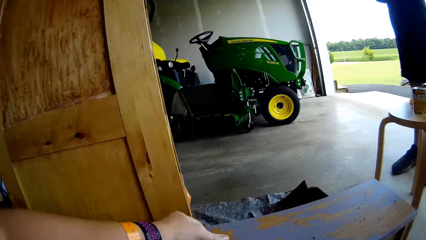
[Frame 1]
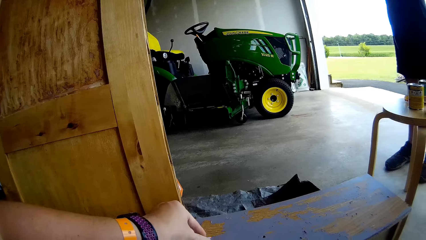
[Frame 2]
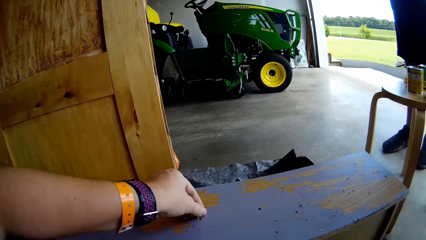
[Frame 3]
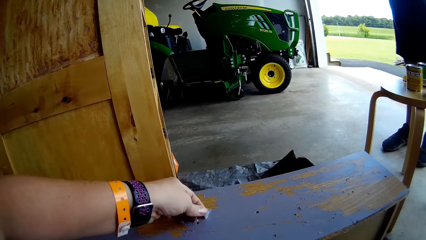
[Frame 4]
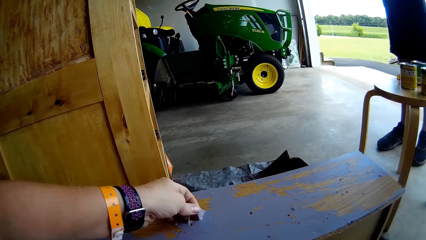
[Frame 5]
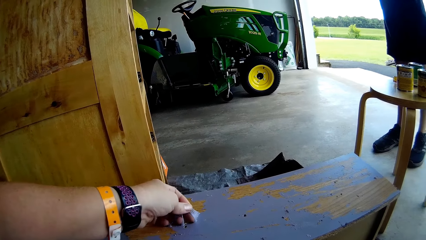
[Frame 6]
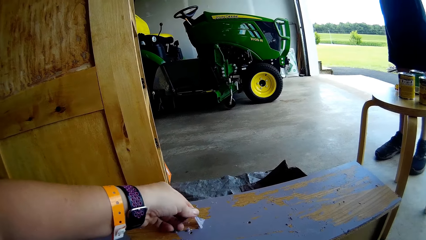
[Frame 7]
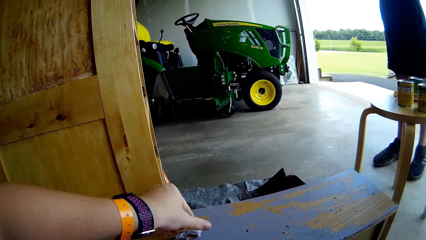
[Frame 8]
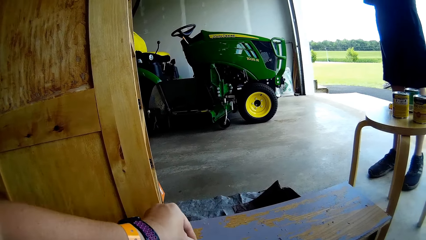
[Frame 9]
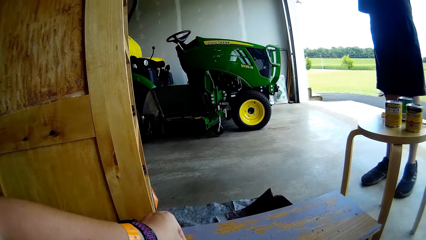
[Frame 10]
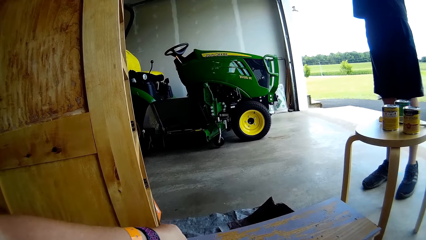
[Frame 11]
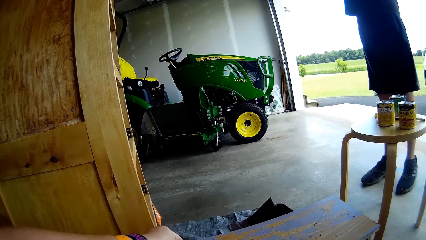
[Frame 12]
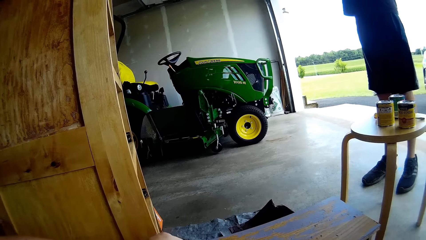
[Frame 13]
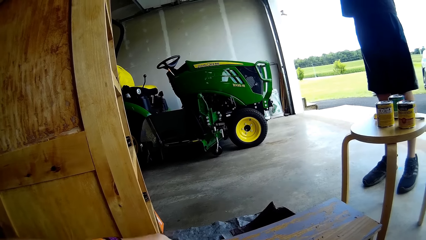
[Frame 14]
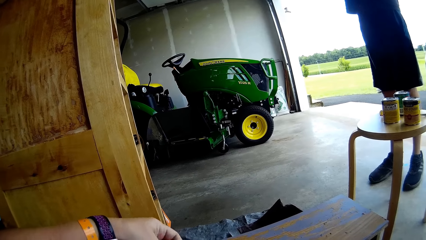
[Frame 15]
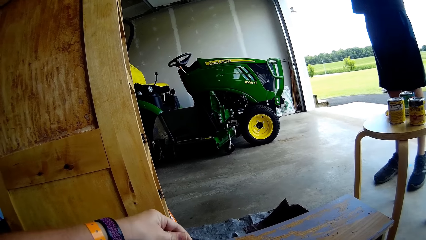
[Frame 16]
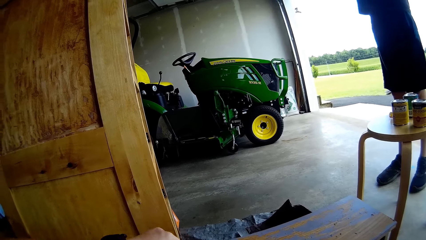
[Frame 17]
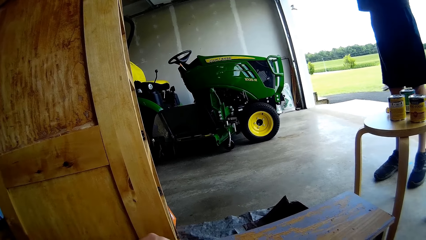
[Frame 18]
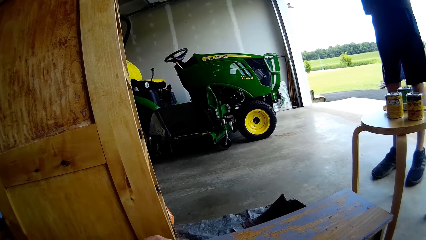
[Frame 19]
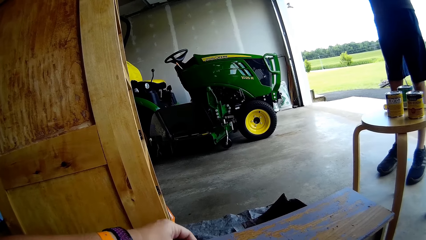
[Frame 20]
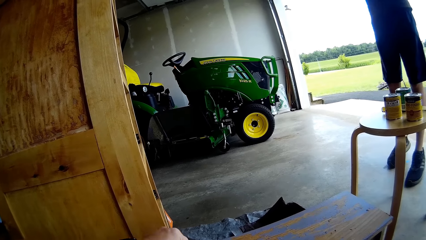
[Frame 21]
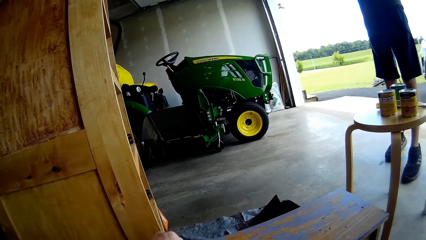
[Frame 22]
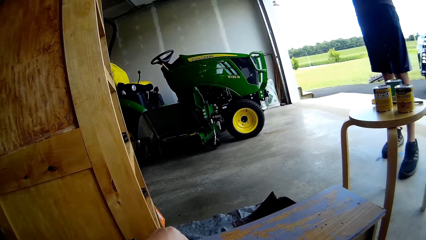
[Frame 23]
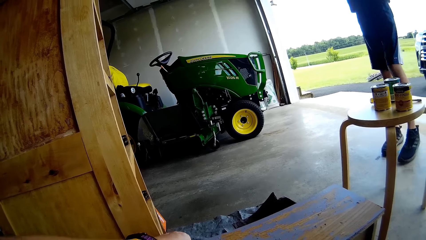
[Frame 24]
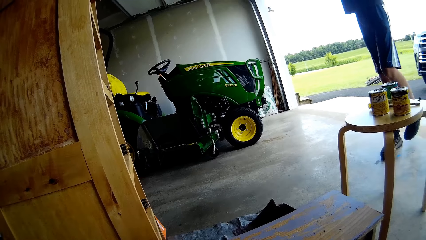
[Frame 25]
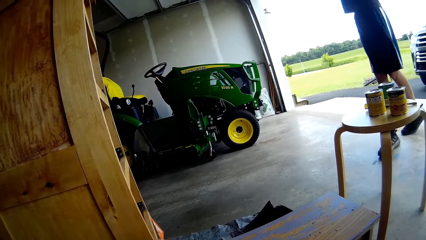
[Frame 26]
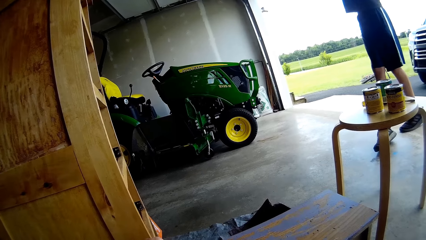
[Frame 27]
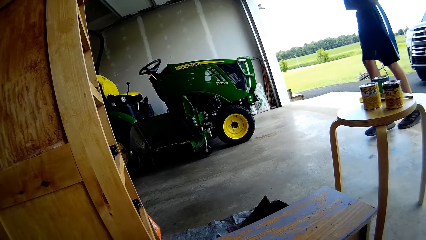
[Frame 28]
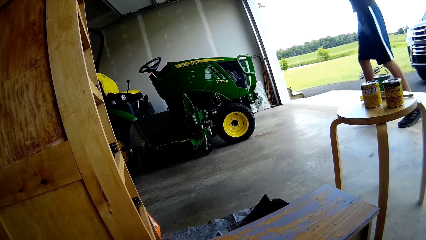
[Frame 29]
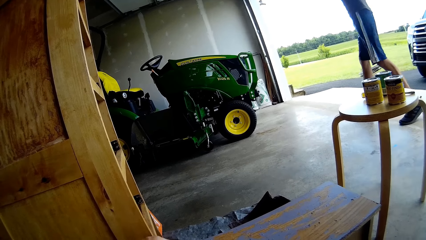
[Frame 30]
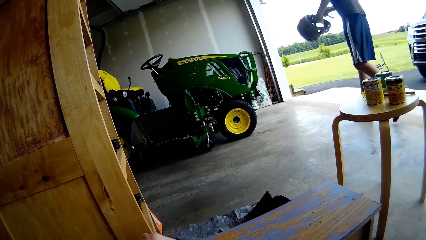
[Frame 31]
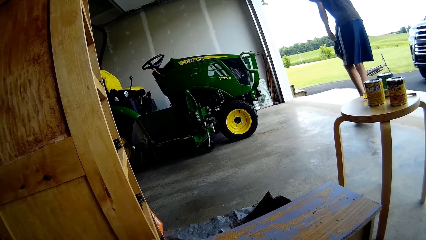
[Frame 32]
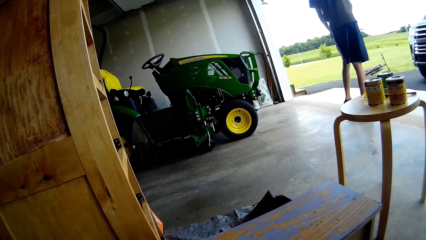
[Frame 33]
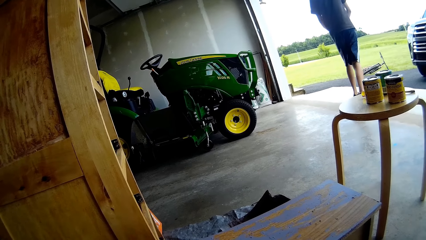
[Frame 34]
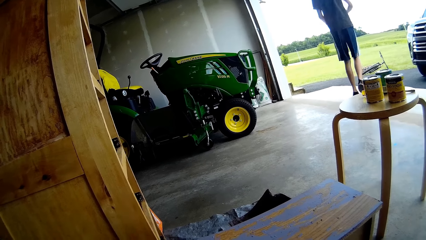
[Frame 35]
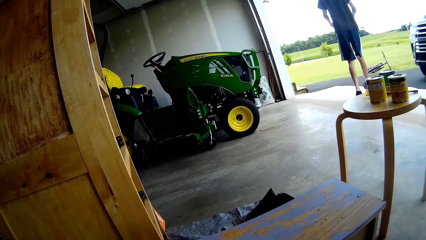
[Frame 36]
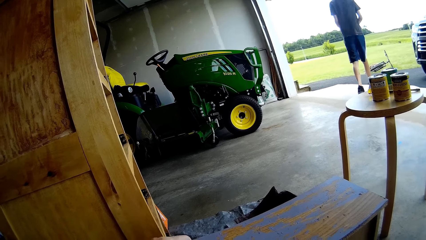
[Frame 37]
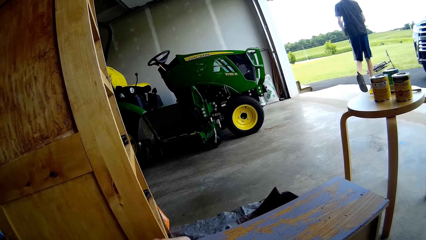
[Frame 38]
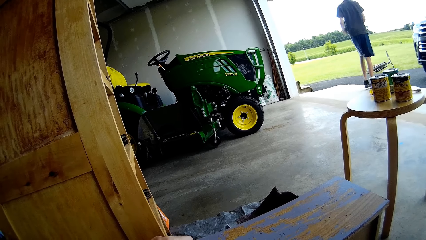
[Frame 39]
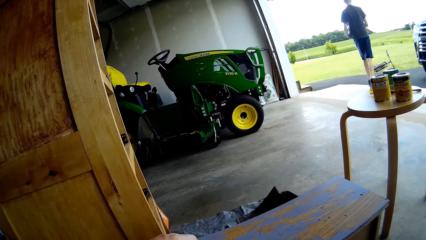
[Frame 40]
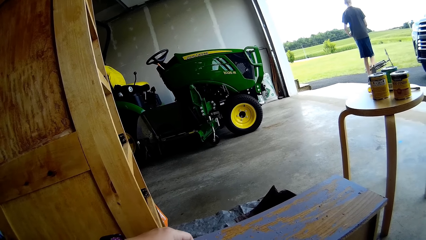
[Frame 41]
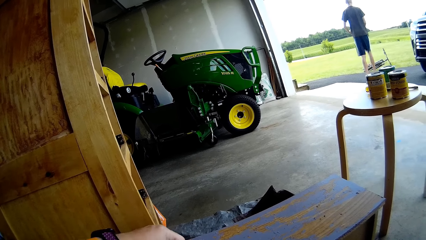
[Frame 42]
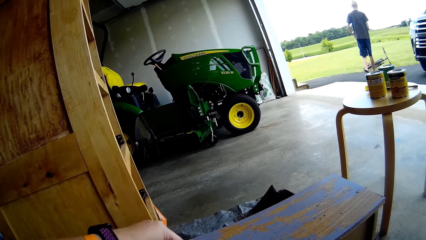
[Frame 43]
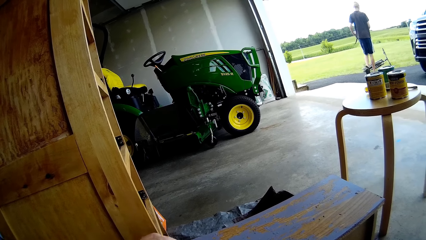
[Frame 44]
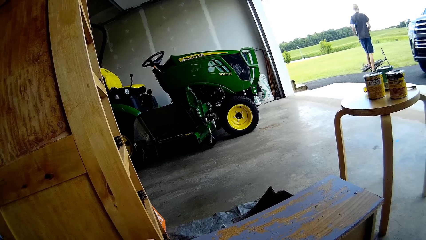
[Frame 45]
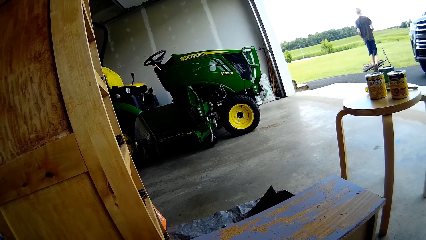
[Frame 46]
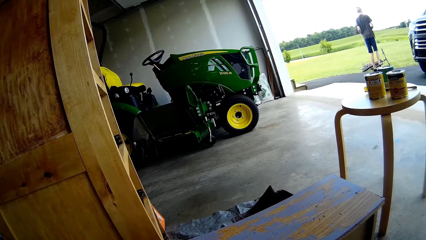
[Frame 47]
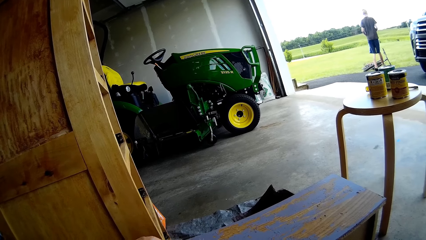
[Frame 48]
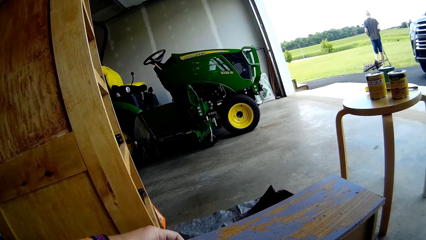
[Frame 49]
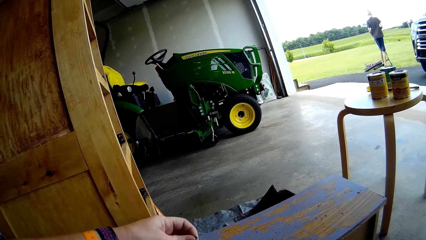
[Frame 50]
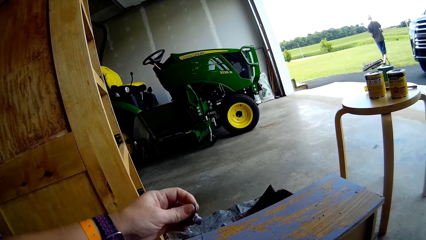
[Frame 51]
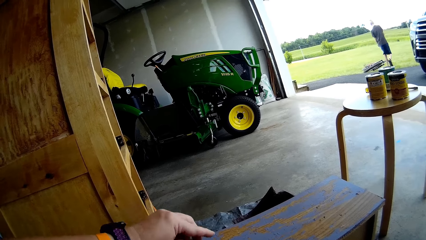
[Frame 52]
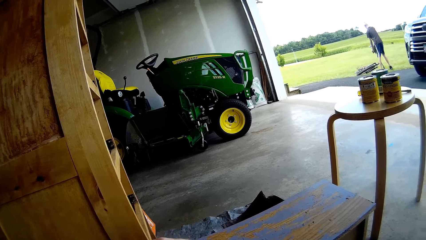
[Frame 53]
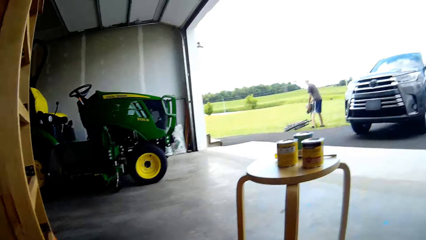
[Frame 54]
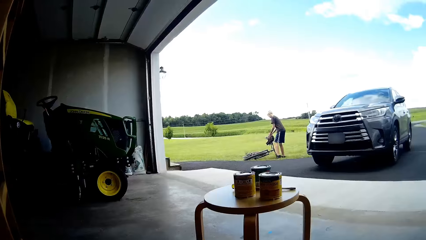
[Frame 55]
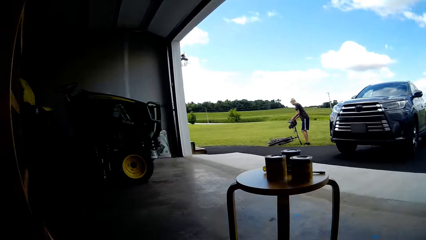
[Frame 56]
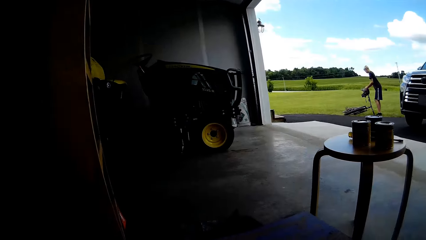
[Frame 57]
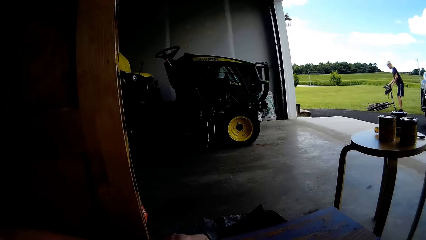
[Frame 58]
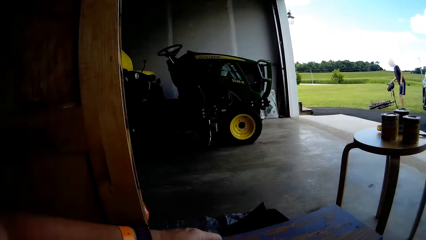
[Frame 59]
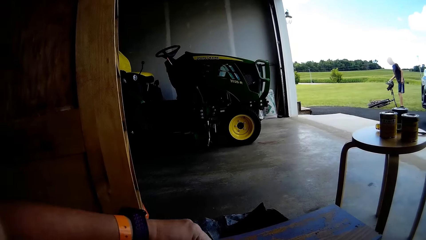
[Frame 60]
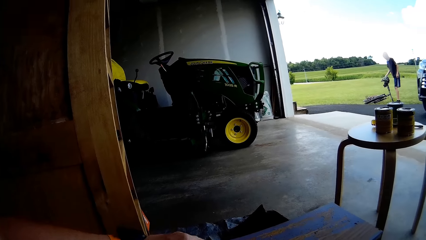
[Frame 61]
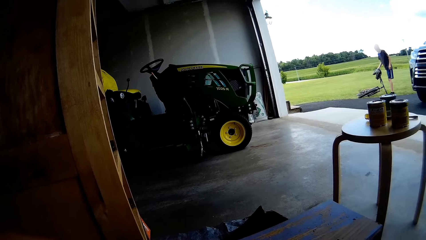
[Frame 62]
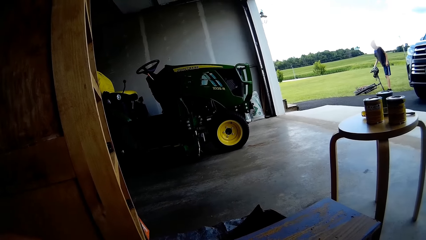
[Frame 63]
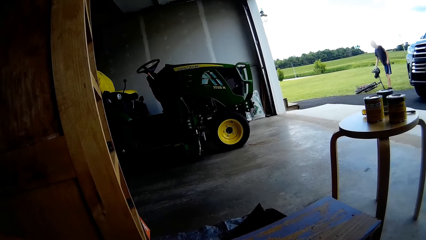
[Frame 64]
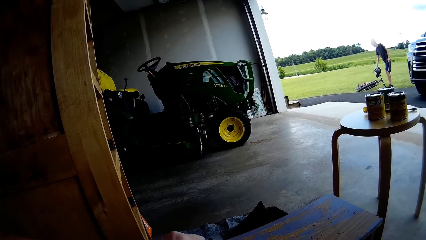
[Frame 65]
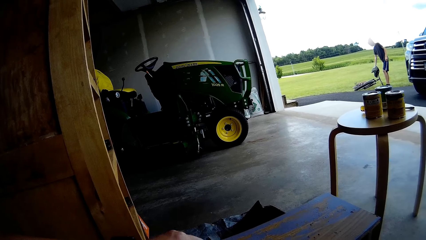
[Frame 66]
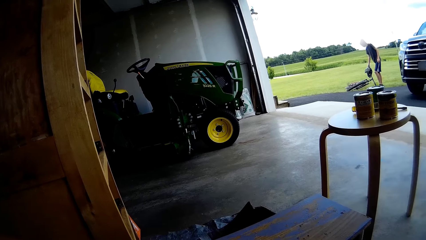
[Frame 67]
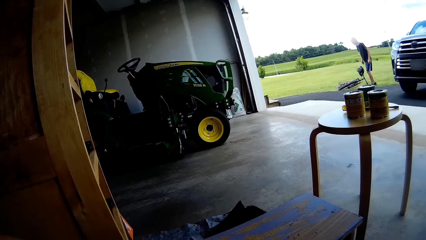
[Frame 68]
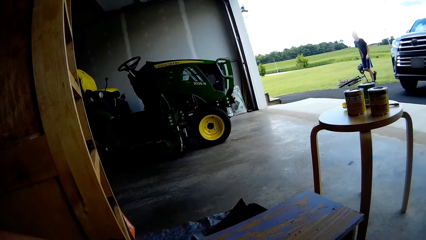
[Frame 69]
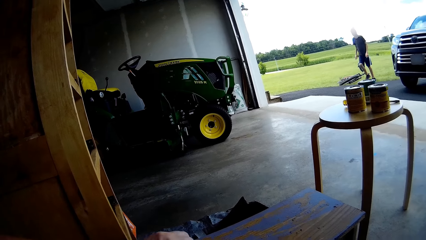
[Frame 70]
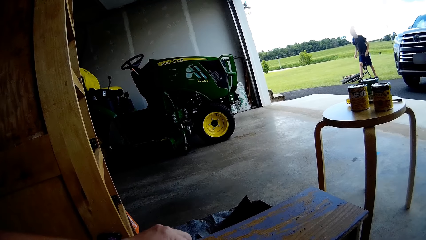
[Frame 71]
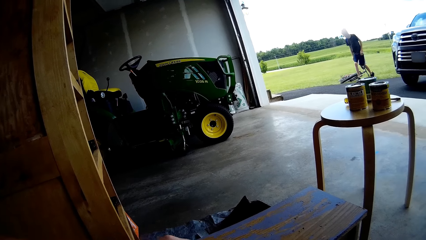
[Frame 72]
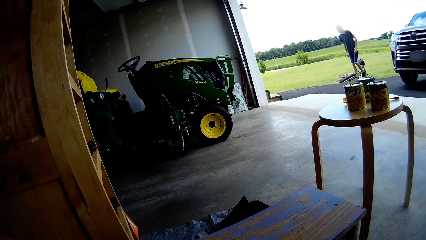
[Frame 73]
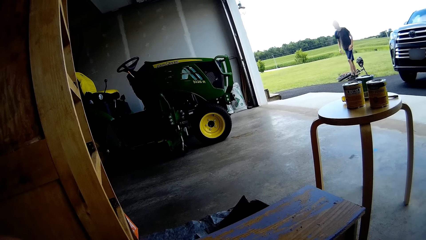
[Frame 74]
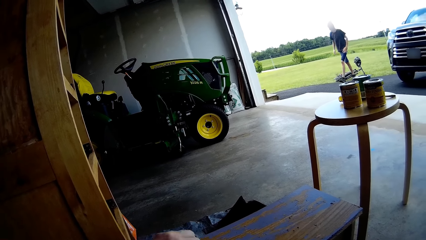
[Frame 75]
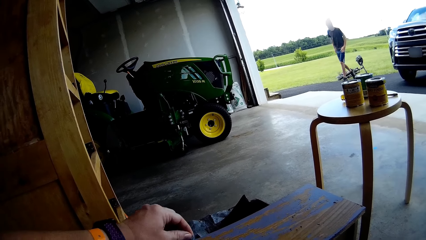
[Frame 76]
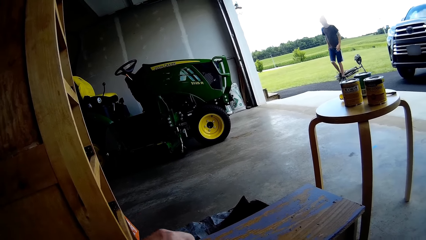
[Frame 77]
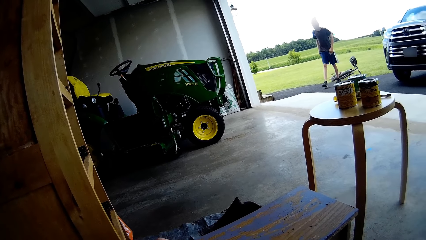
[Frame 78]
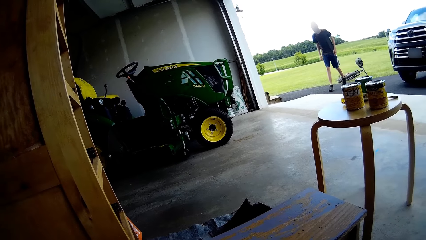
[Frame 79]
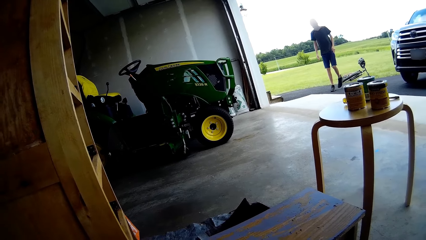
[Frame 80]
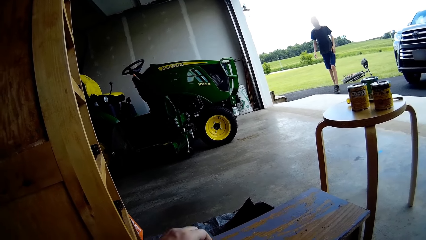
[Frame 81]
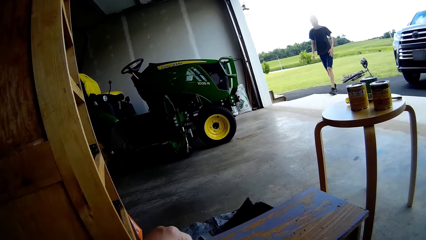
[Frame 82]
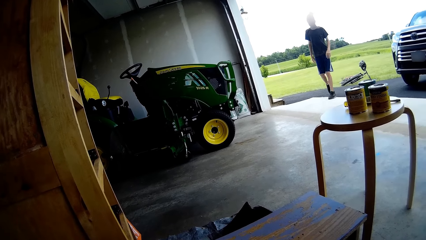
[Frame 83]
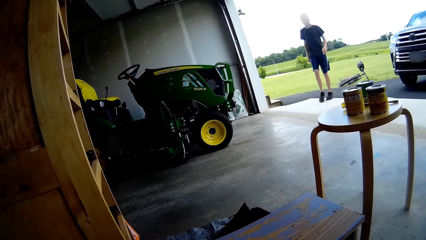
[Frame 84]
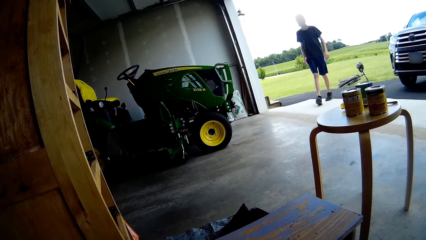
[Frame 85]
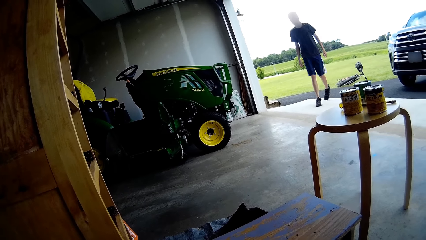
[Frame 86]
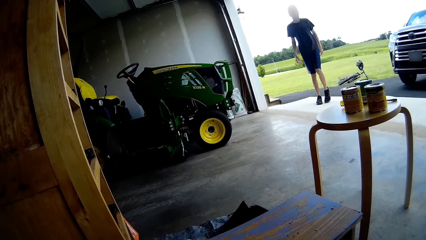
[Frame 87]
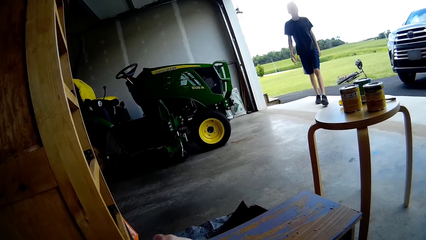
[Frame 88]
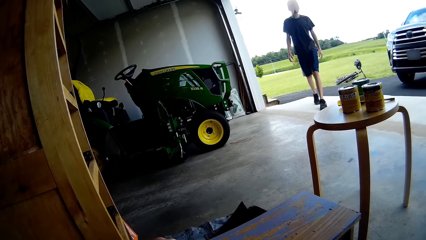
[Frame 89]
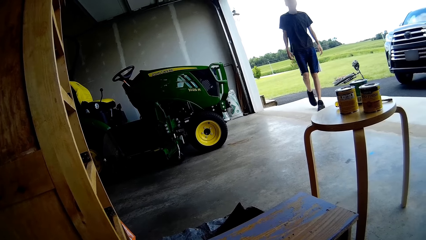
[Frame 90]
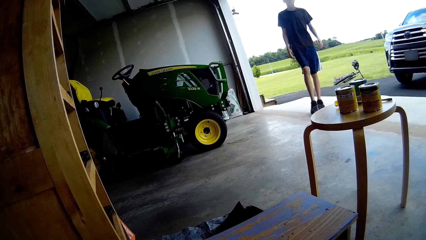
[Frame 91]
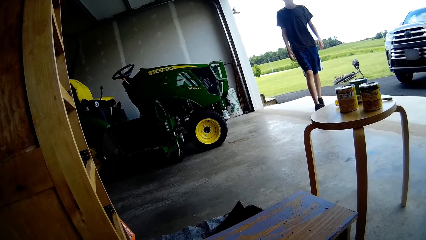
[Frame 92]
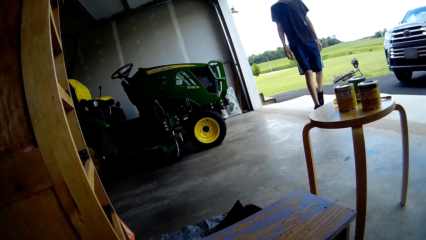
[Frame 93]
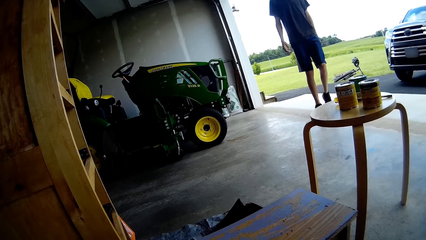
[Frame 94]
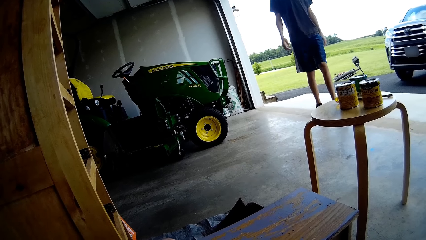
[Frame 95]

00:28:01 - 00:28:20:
The camera wearer removes the scraped paint with her left hand. A man returns the helmet back to the bicycle. The man carries the helmet. The camera wearer looks around. The man puts the helmet on the bicycle, walks into the house and moves the hand on the thigh. The camera wearer walks towards the garage.
